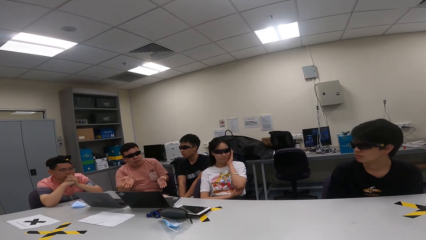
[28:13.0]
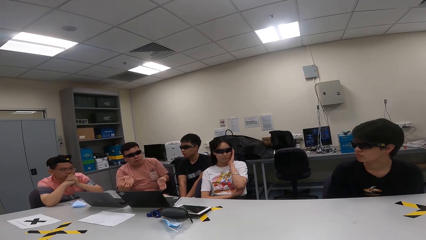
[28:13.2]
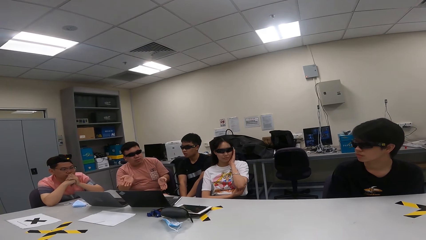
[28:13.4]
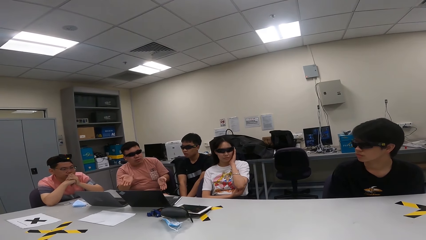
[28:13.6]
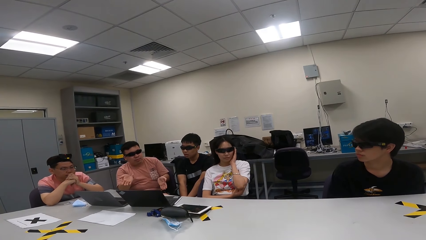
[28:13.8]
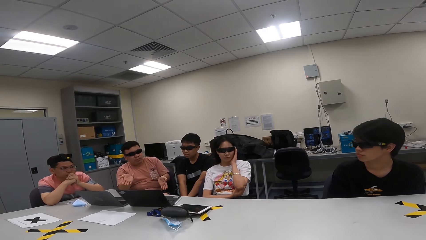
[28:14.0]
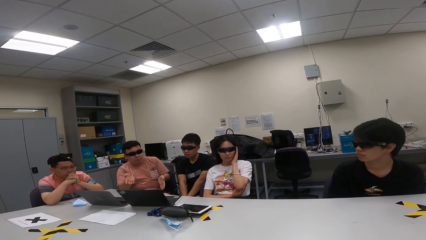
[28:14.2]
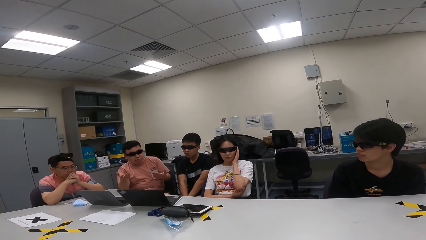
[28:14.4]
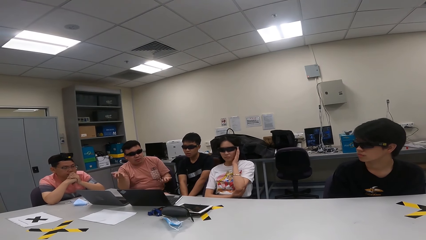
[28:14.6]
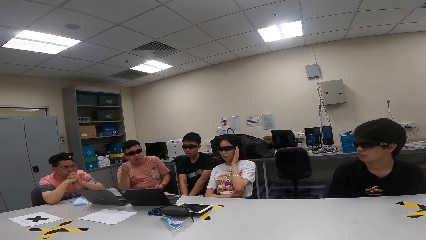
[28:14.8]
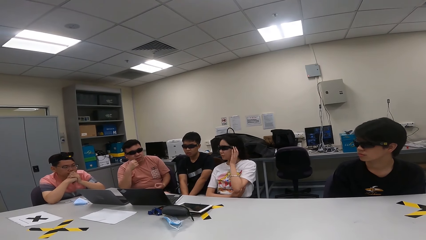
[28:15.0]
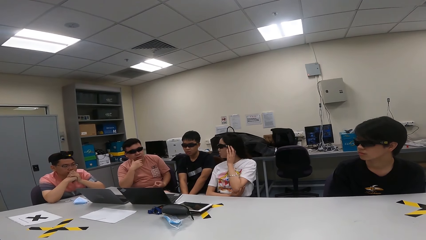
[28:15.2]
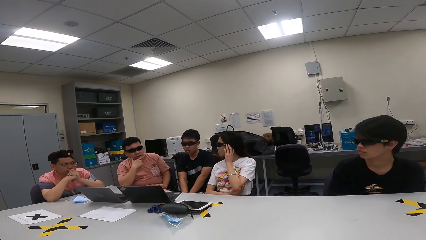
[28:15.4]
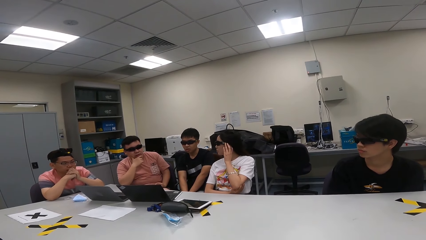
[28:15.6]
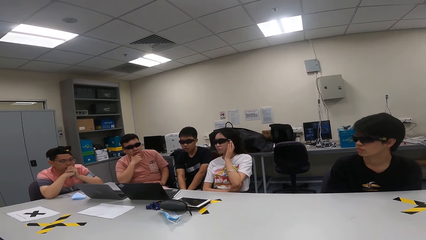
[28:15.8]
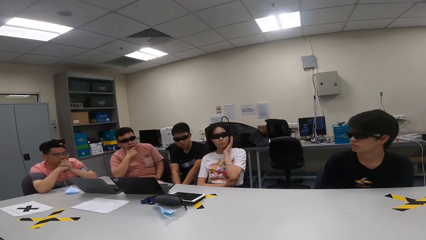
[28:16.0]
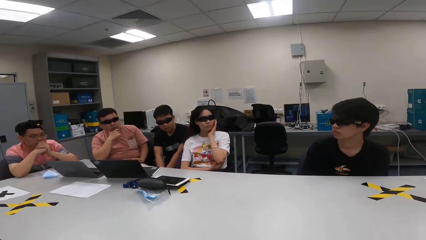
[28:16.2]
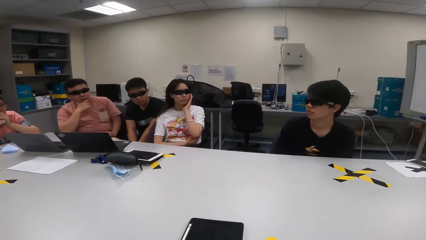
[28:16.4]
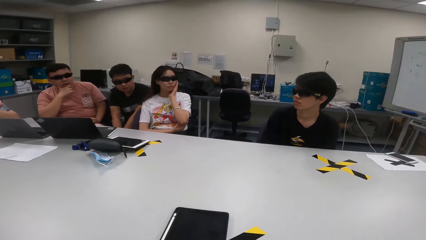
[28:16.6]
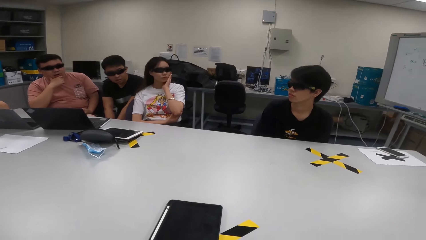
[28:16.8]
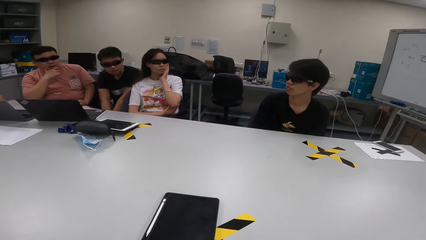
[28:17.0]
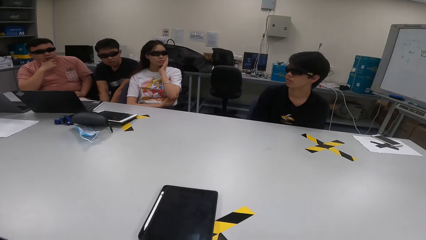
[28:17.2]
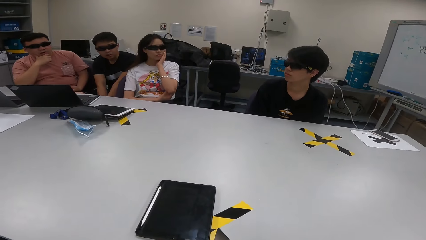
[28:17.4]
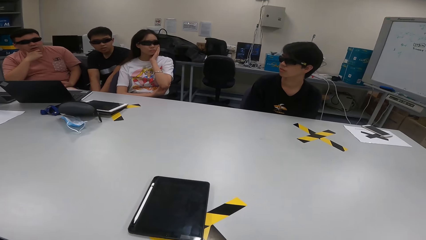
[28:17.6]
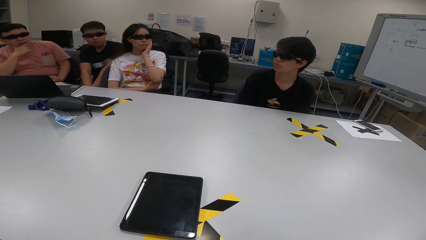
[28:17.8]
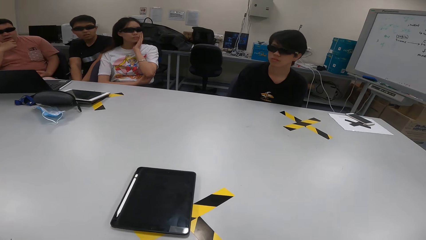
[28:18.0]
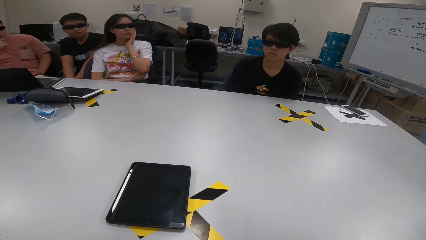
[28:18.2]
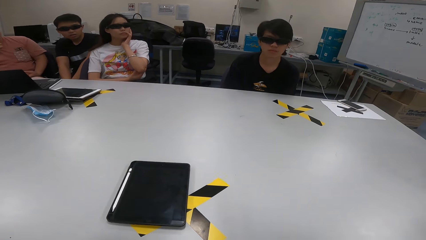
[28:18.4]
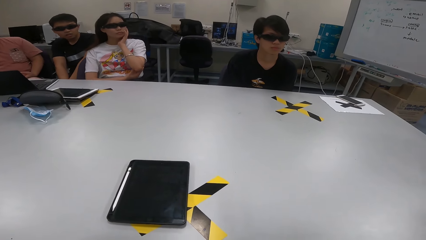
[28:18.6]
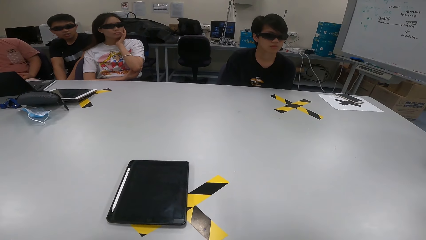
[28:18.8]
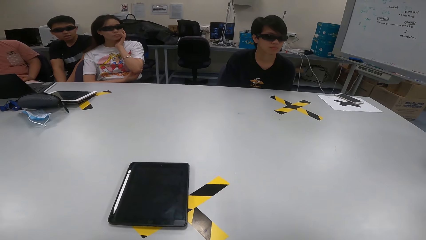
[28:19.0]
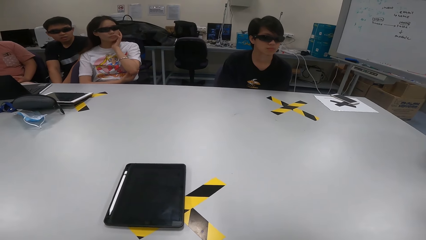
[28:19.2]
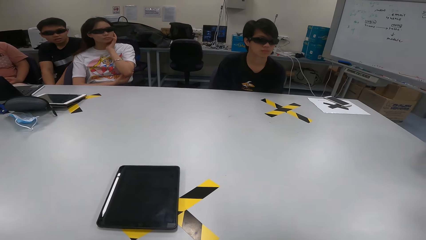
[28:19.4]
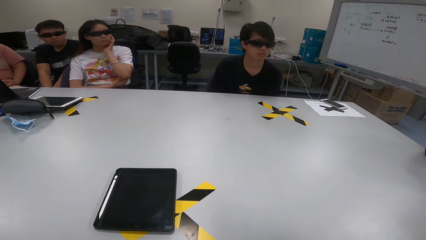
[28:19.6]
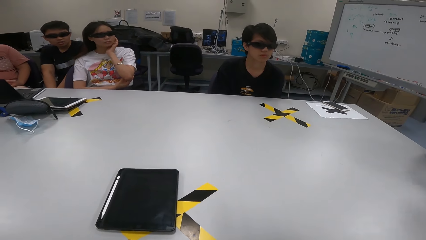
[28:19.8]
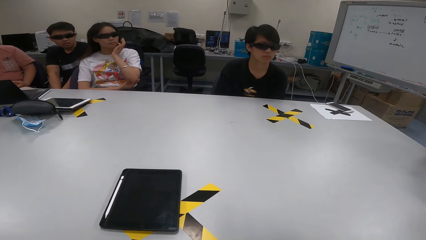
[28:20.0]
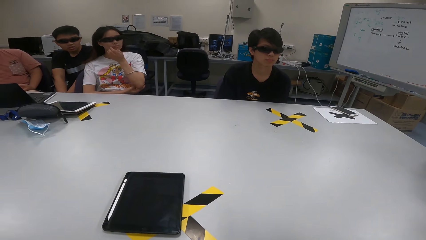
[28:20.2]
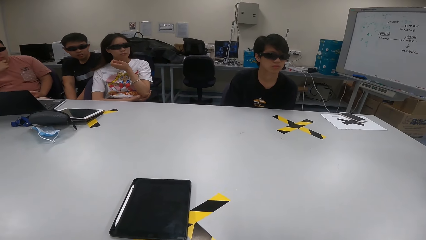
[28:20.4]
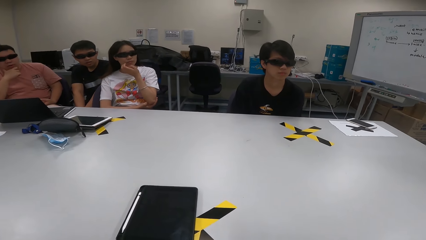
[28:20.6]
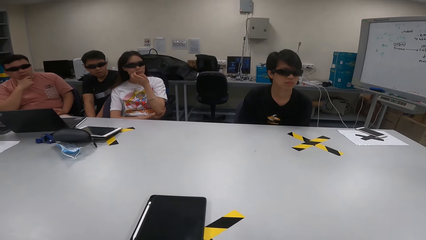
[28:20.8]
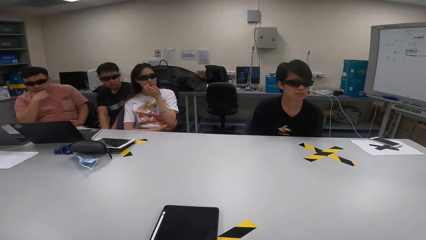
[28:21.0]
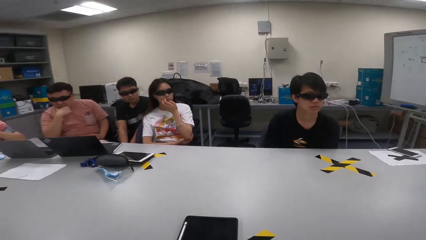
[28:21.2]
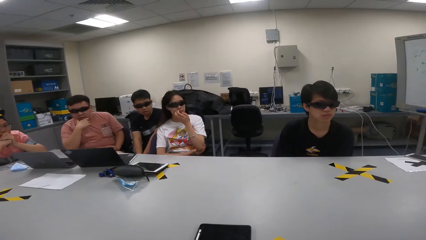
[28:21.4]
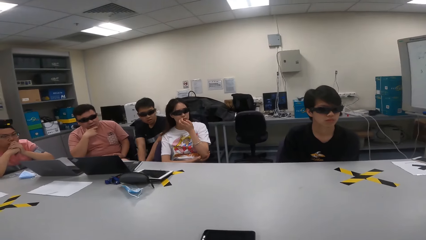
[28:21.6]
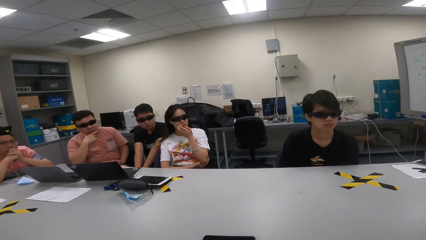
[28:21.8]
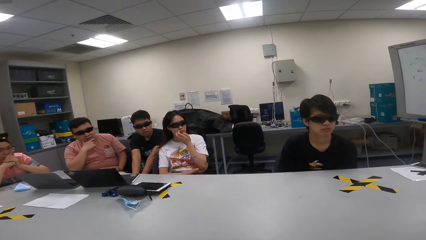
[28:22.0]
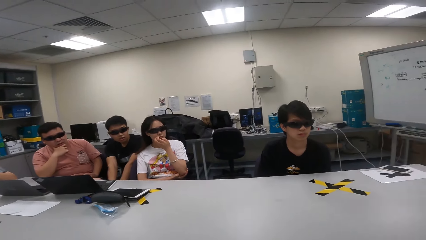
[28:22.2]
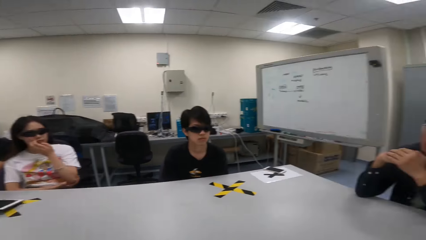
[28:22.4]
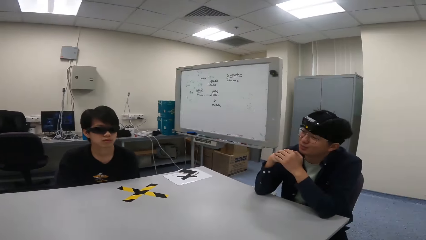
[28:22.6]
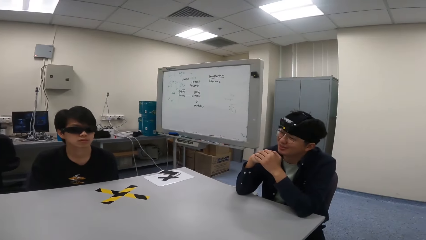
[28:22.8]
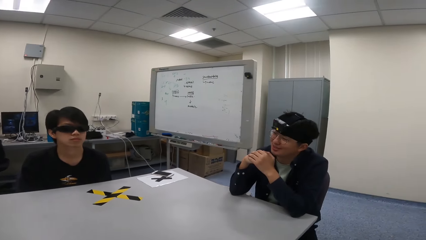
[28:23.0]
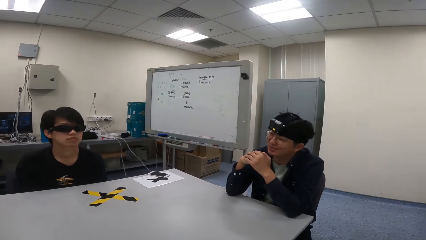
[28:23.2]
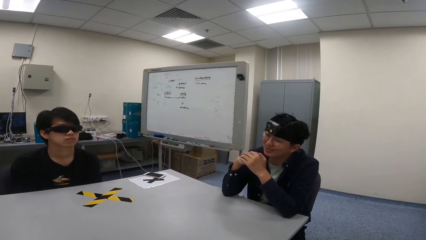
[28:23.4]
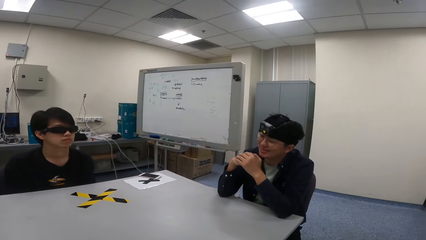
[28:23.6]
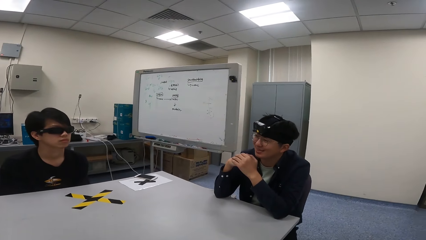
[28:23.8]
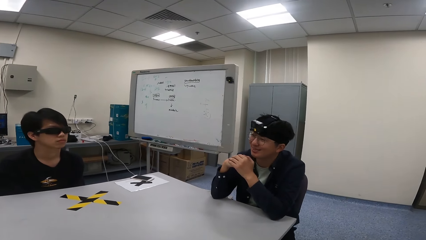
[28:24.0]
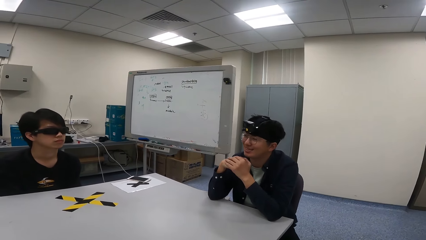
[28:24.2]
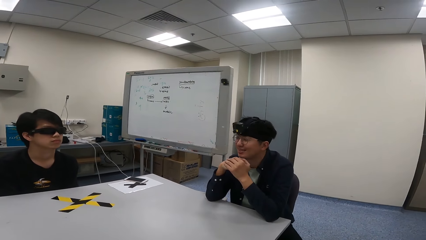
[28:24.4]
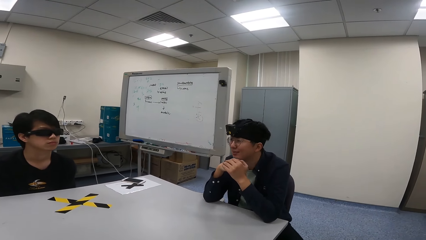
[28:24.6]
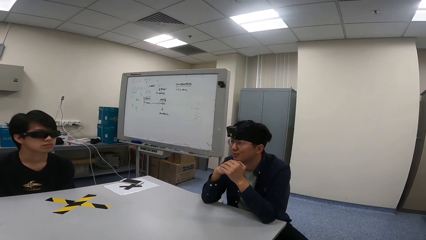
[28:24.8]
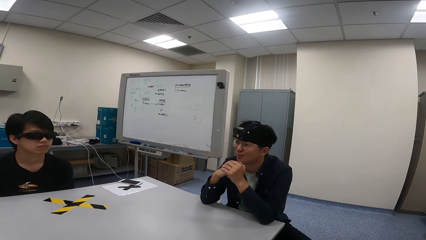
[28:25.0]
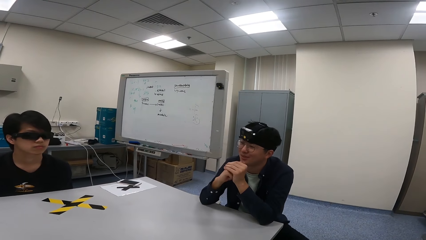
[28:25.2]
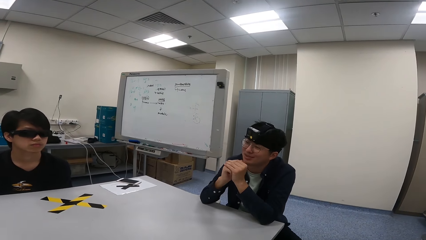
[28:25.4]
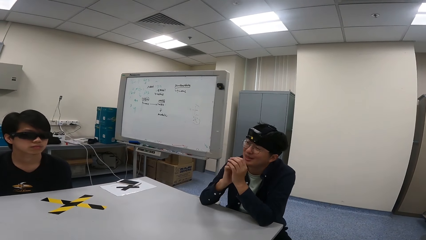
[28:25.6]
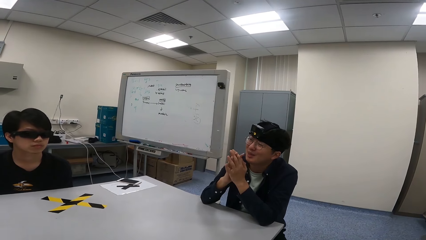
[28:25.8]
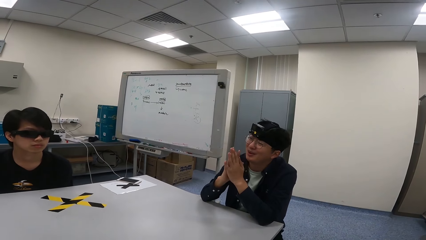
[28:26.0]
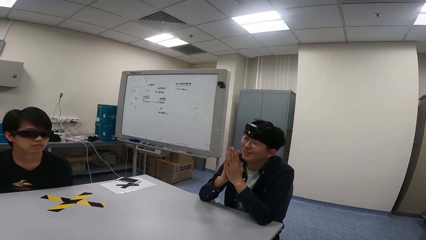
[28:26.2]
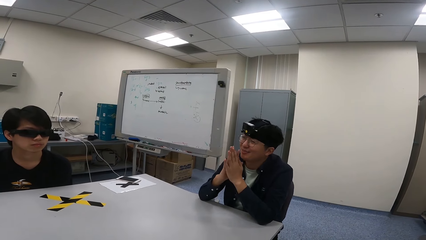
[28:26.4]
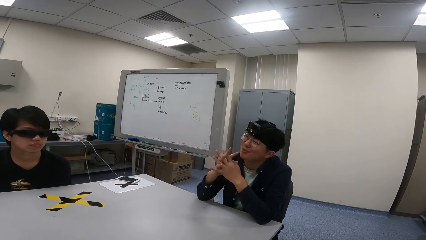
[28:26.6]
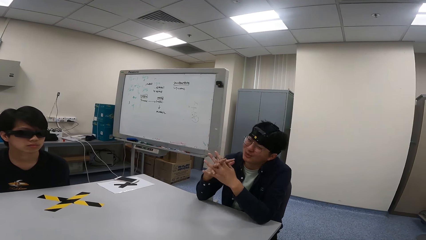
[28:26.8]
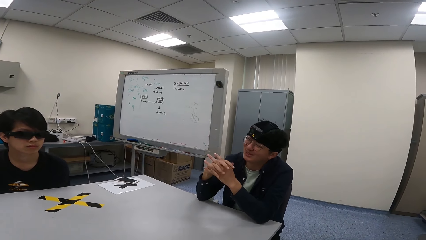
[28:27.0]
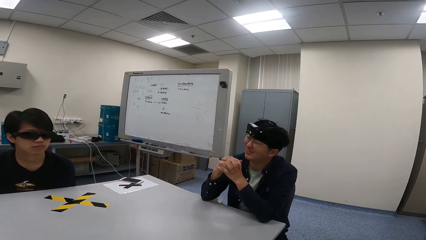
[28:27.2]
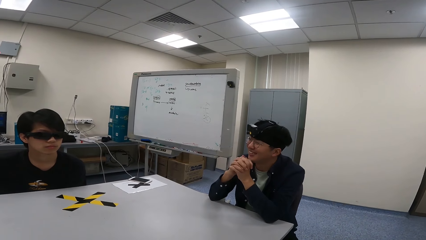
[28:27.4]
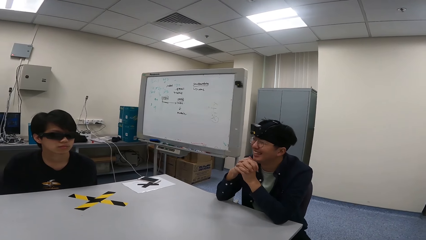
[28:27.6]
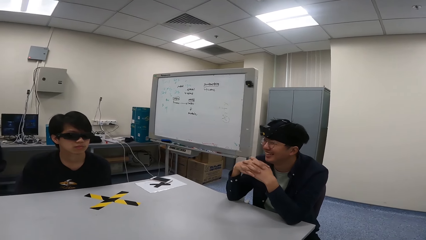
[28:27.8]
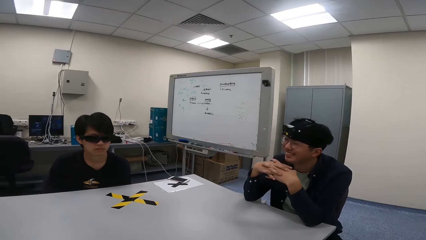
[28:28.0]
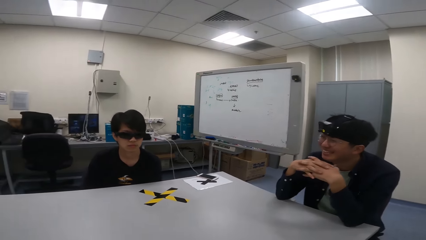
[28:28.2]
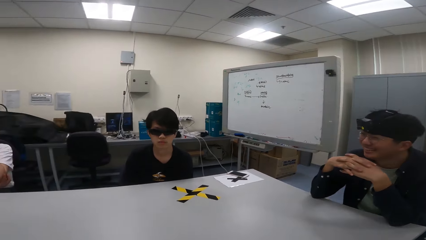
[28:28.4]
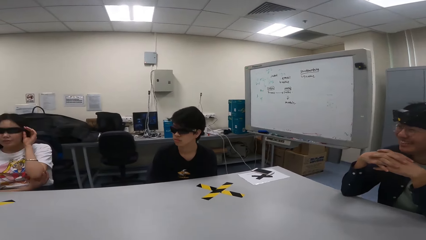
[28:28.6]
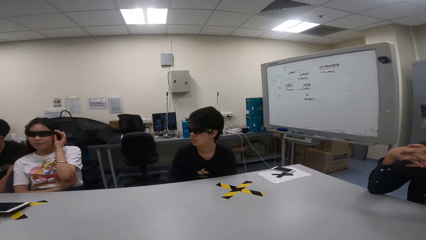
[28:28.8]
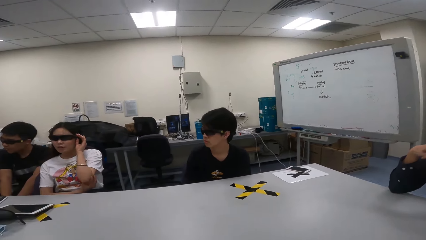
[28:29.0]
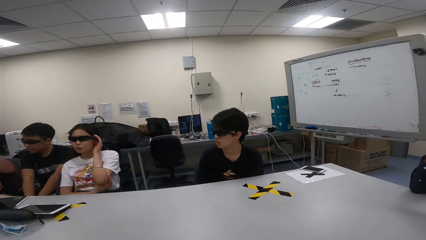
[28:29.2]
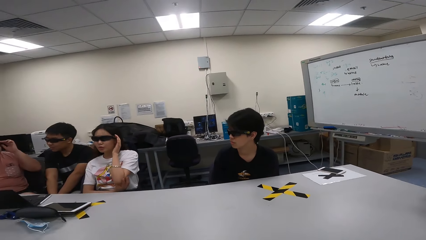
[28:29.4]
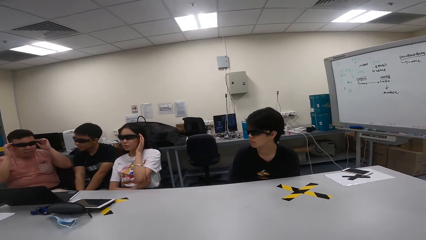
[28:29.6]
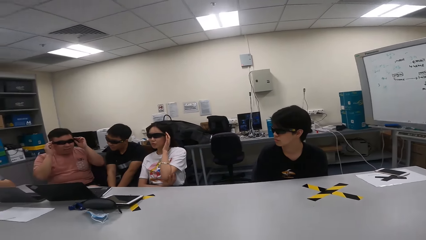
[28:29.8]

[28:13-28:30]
A man demonstrates with his hands. The man talks to a person.
